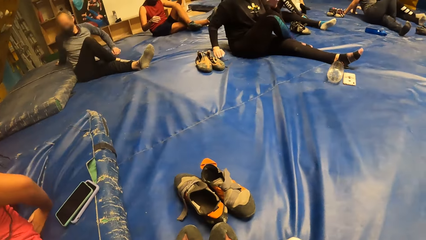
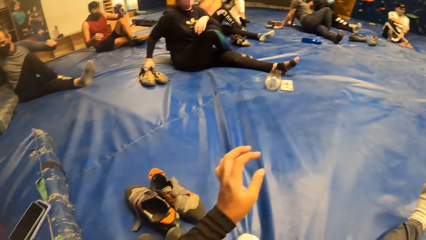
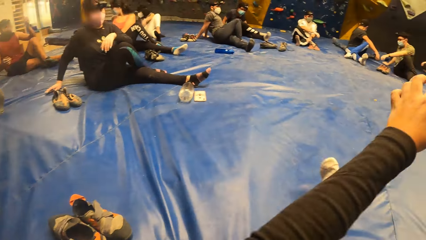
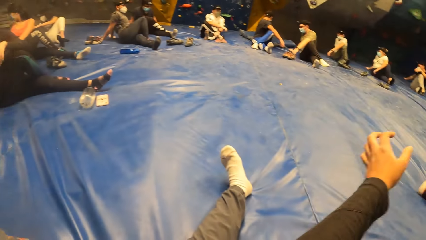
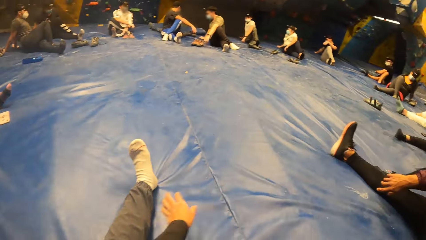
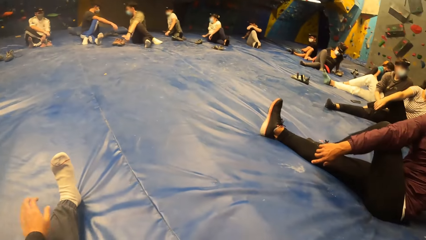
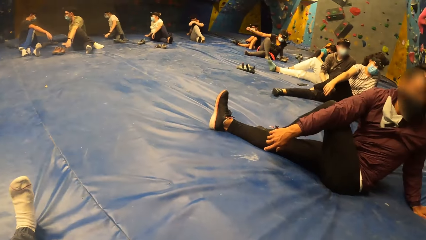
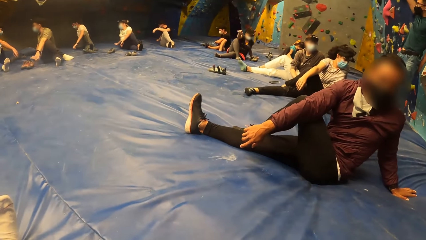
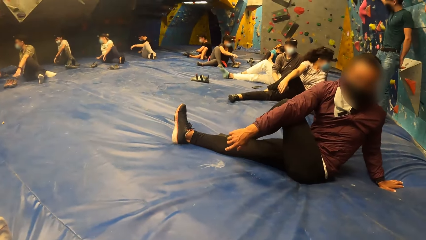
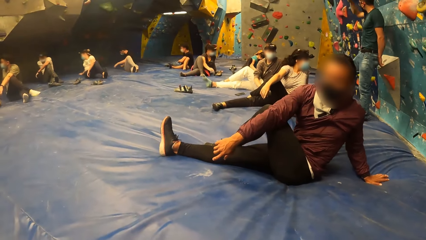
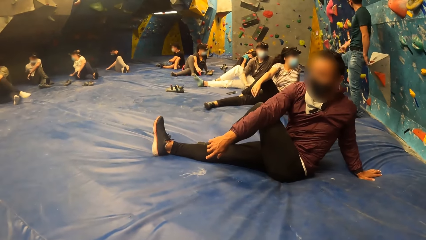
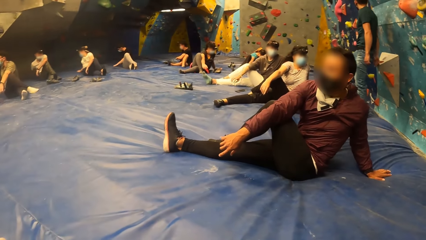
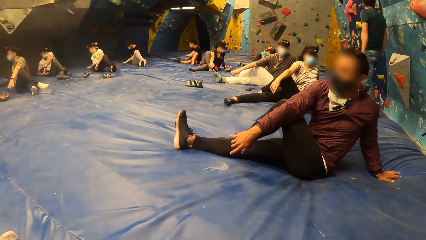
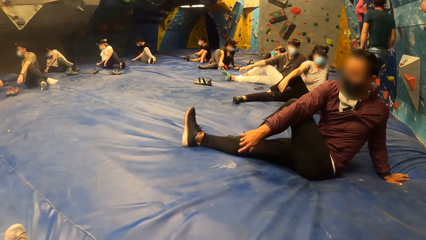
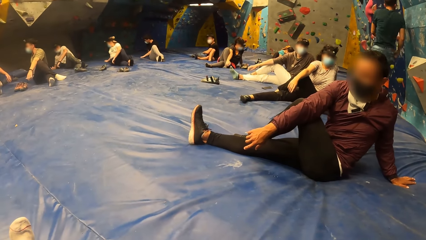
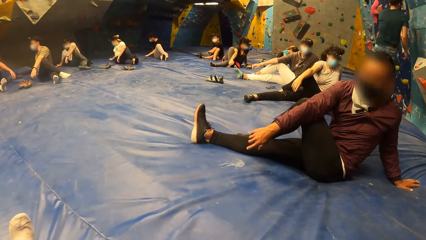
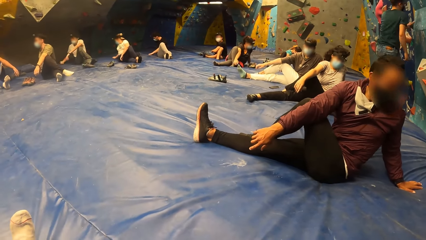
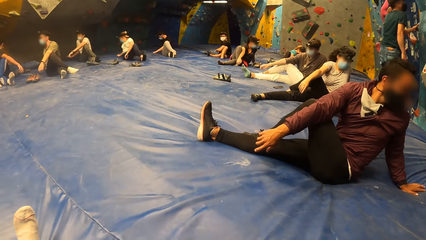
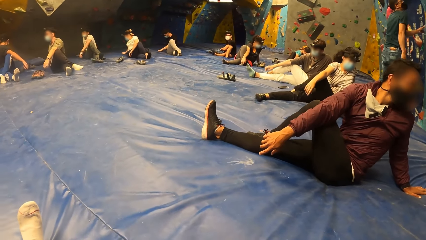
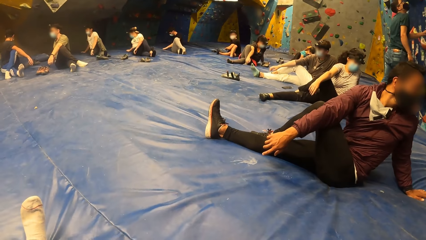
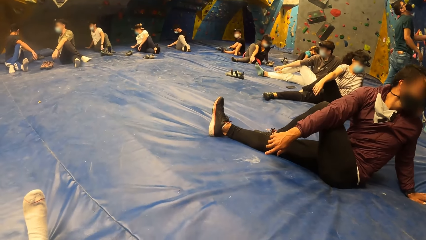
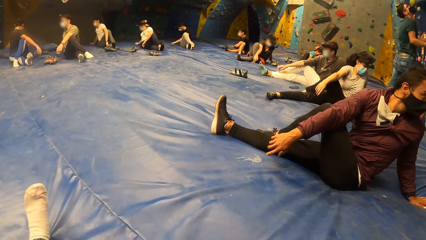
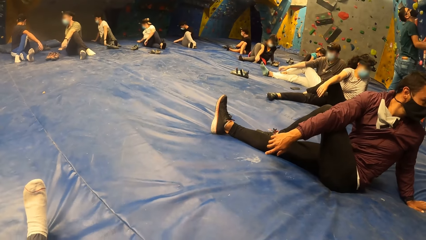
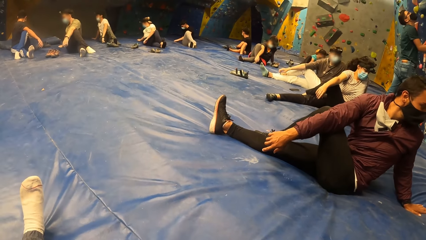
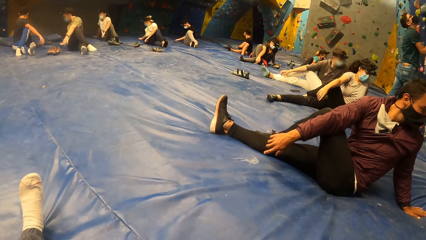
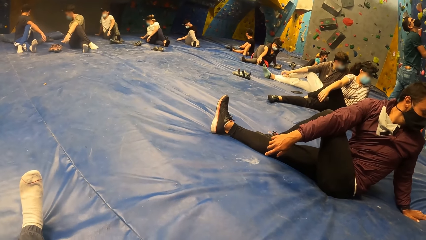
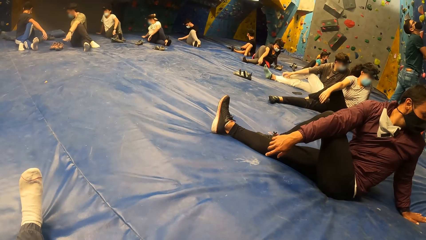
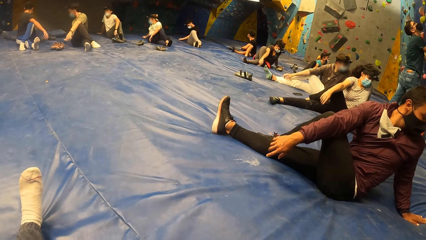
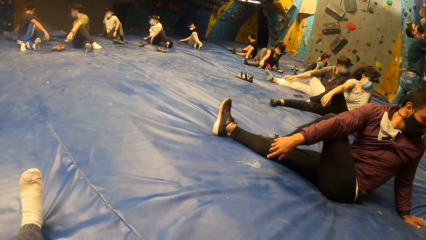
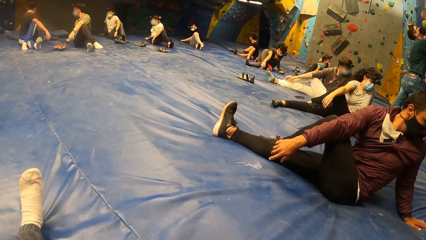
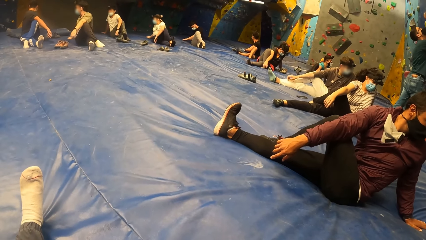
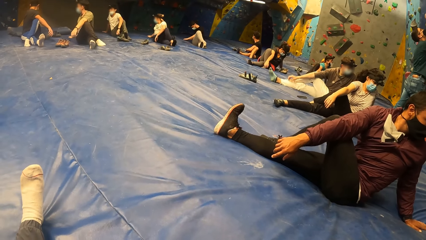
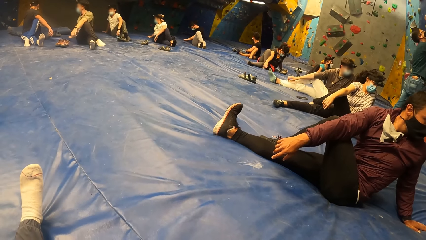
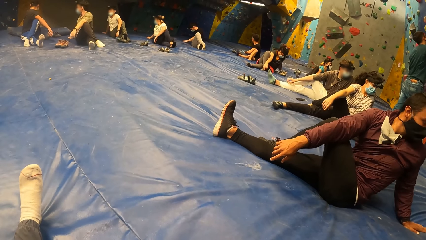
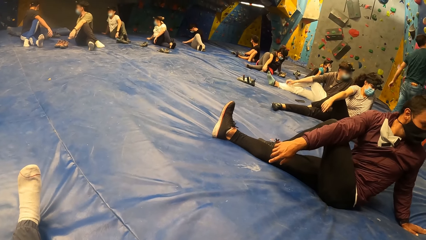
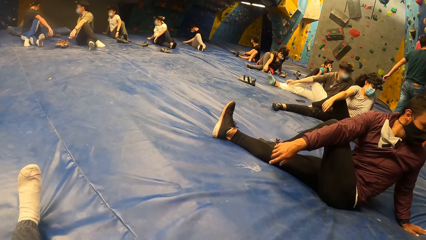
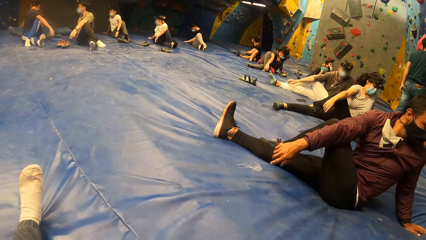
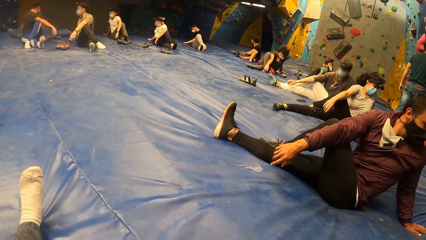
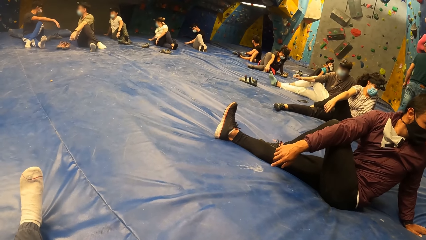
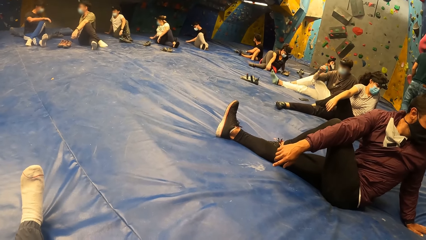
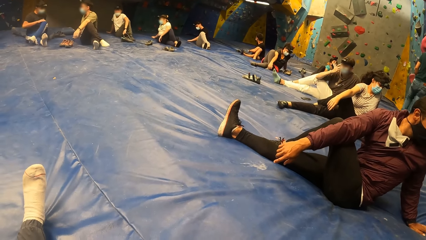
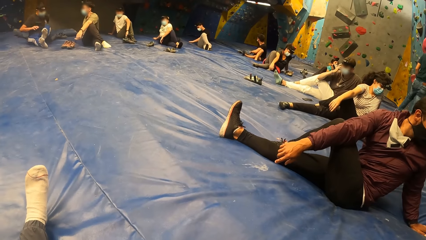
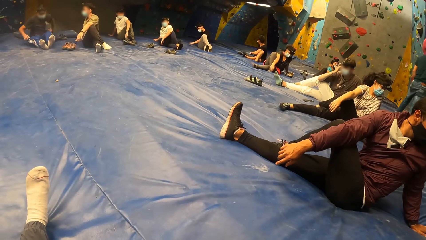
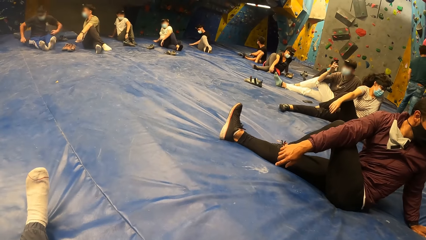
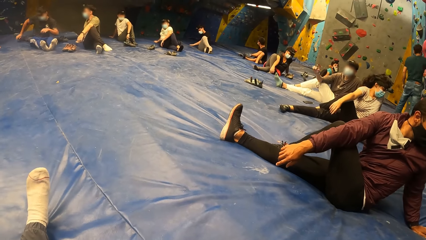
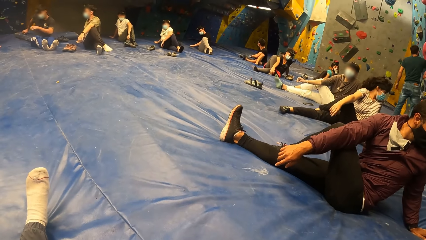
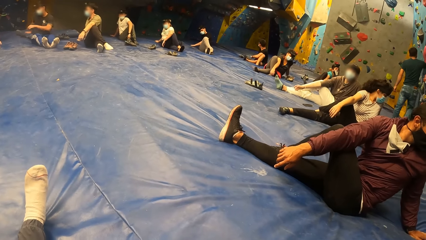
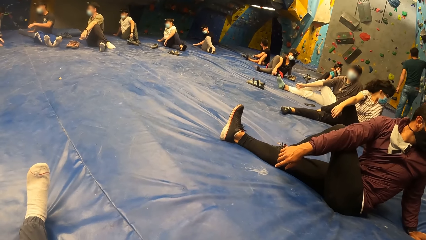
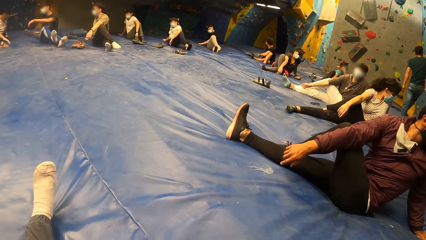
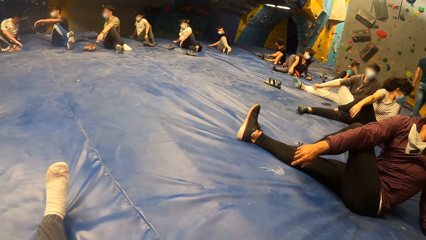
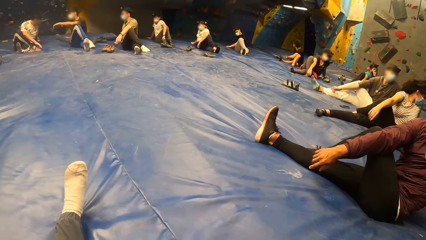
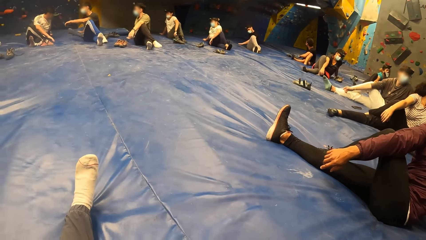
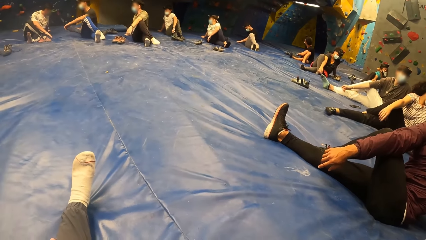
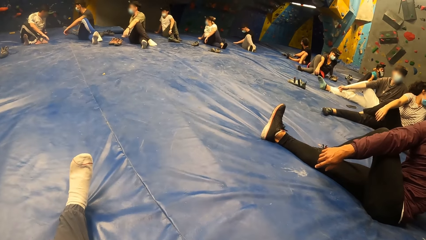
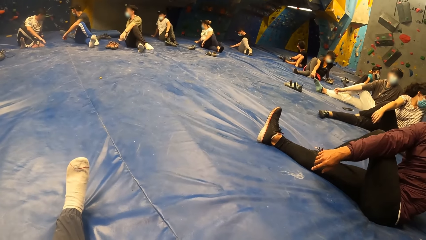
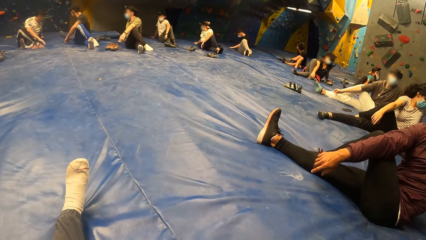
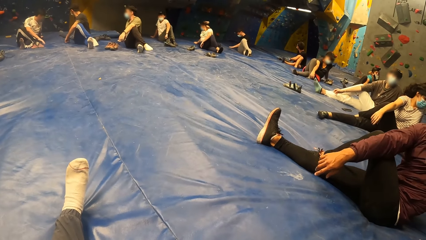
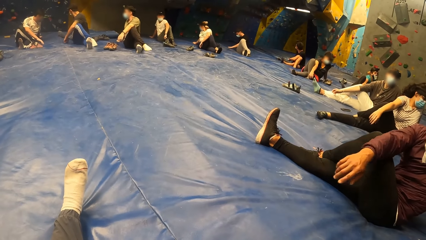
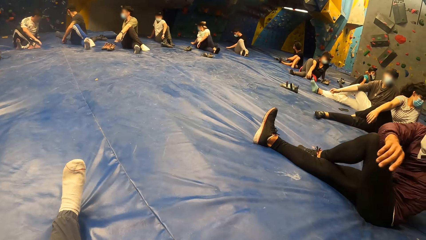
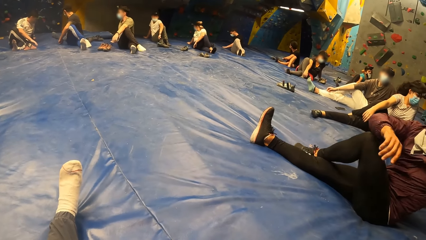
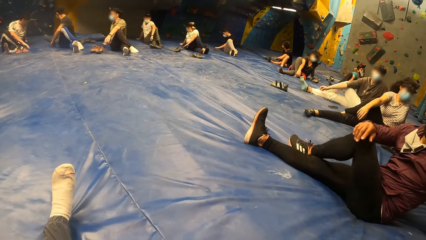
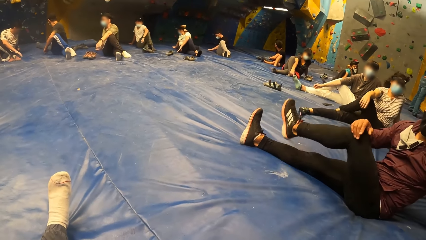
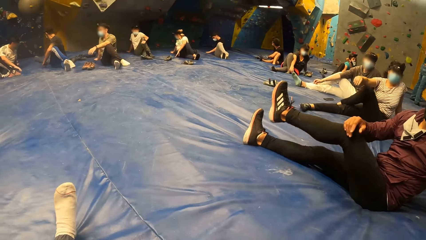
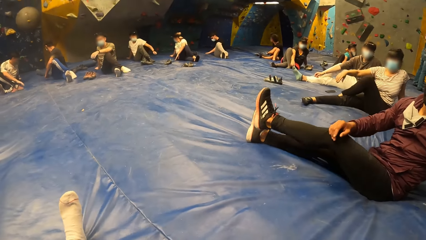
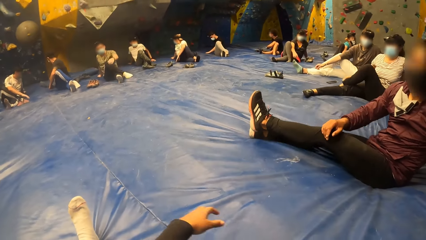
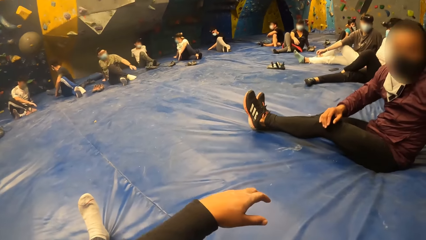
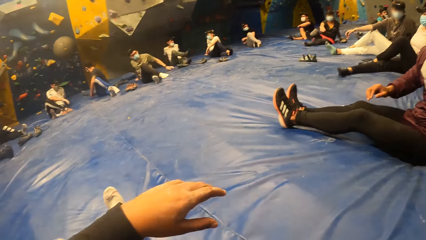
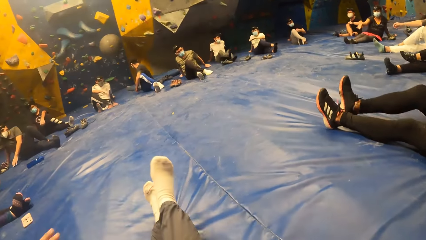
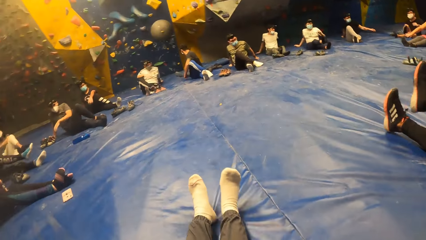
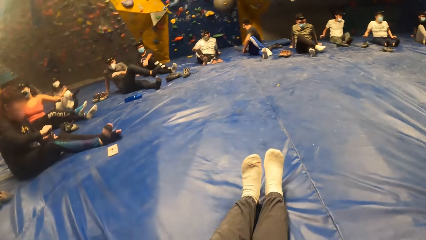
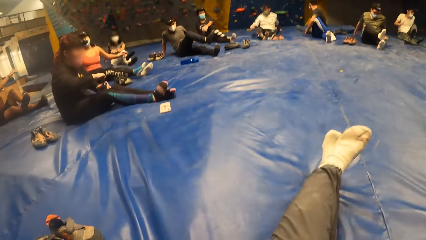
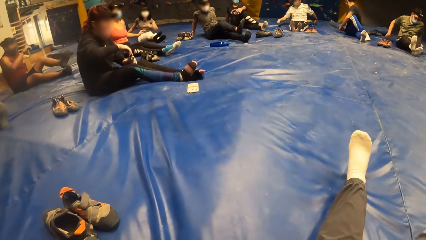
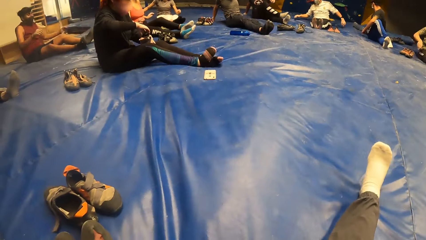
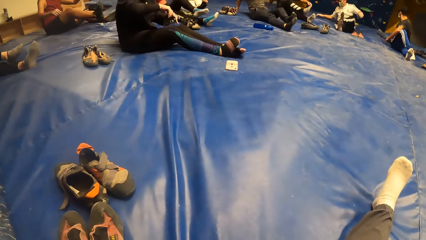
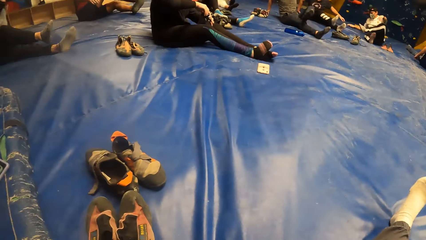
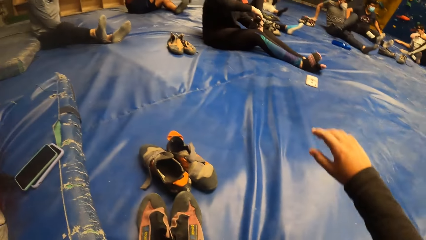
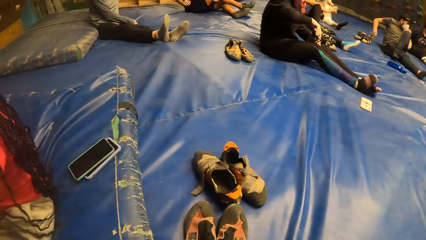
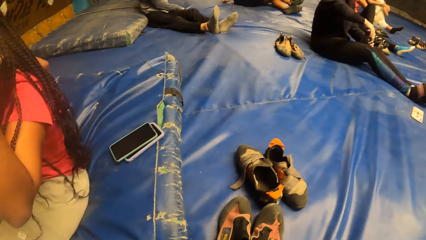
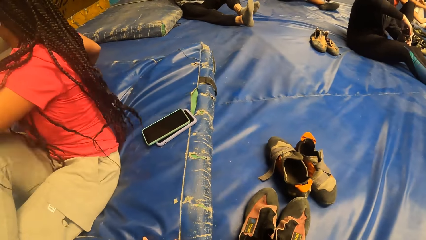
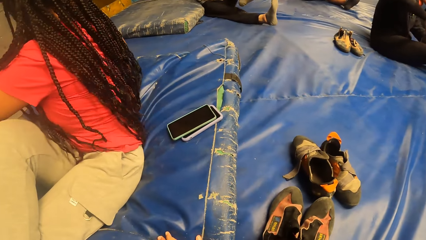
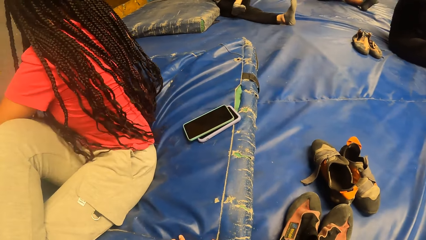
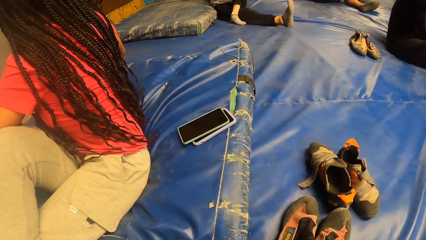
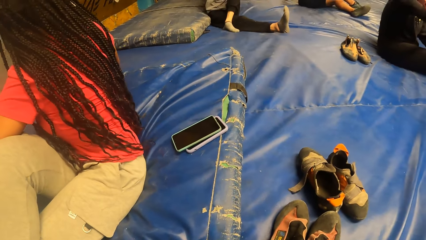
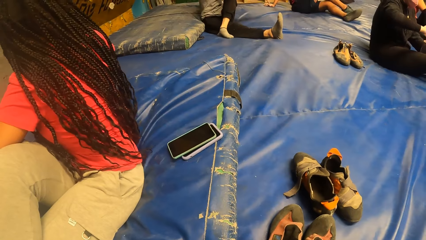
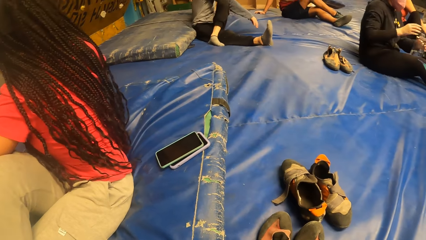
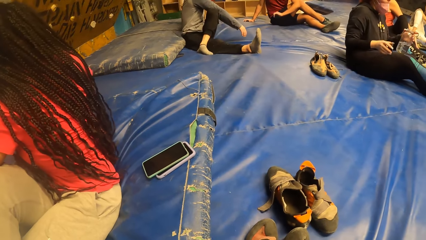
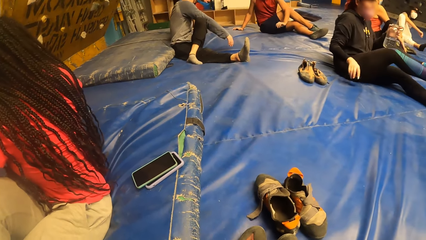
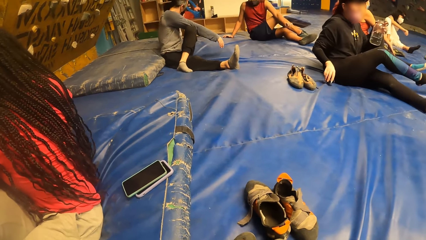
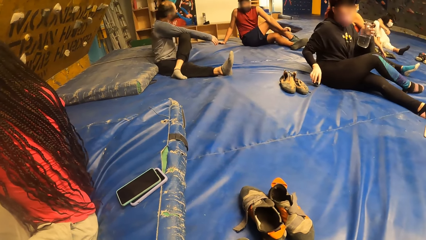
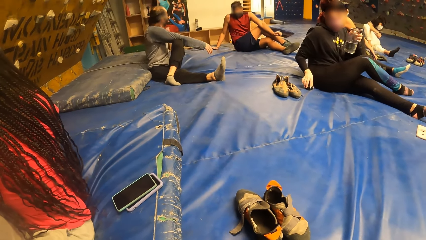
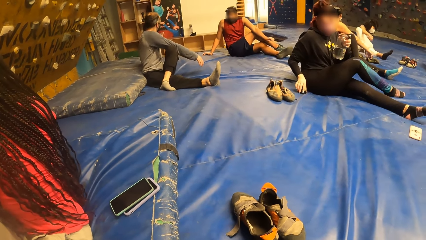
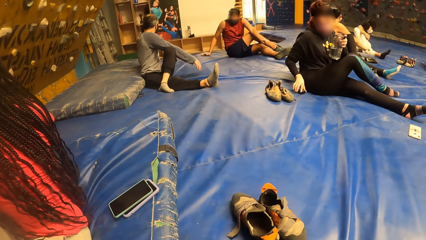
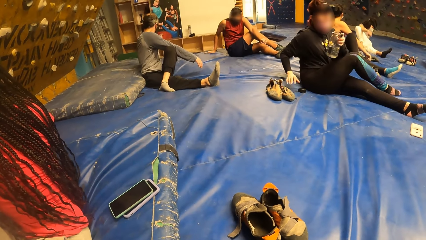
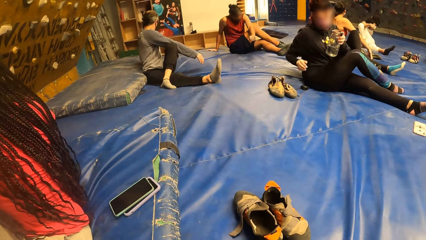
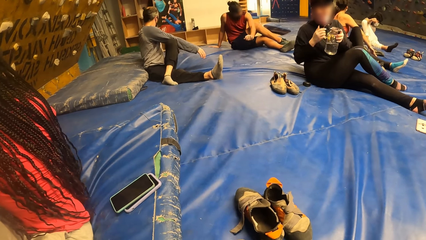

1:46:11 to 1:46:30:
The camera wearer moves the leg. She stretches the hand with the group of people. She looks around. The man drops his left leg on the bouldering mat. The camera wearer raises the hand. She crosses her left leg. She stretches her body with the group of people on the bouldering mat. A woman opens a water bottle in her left hand with her right hand. The camera wearer moves the hand. The woman drops the cover of the water bottle on the bouldering mat with her right hand.
